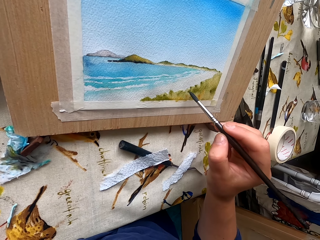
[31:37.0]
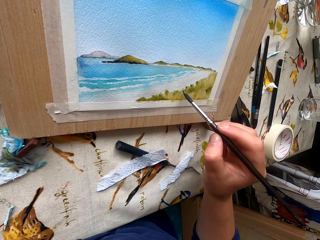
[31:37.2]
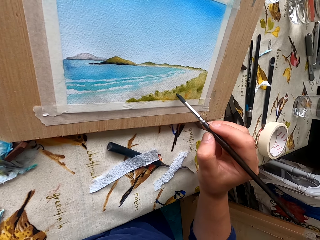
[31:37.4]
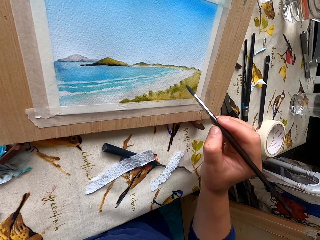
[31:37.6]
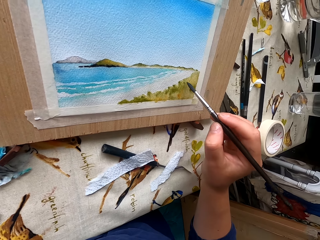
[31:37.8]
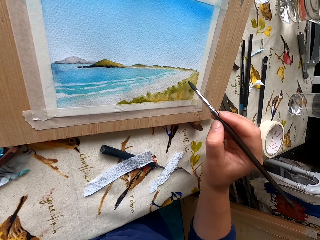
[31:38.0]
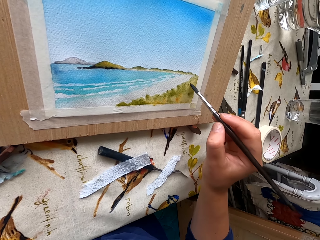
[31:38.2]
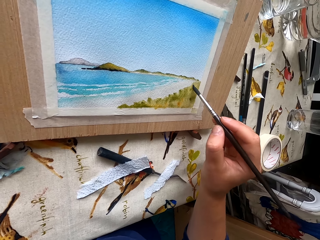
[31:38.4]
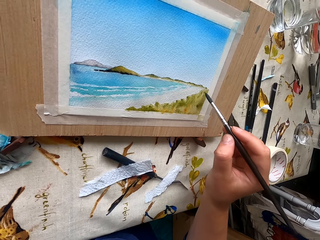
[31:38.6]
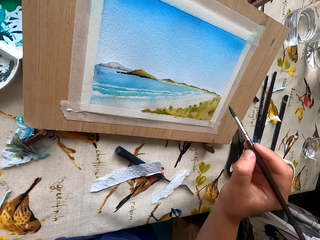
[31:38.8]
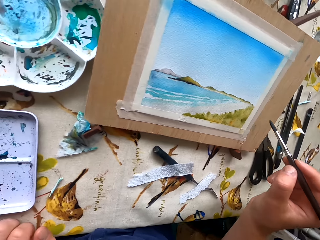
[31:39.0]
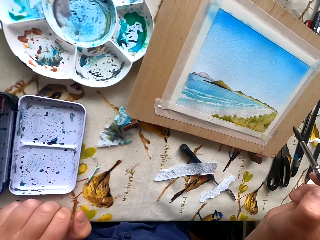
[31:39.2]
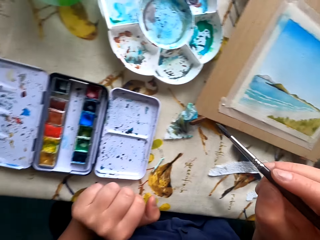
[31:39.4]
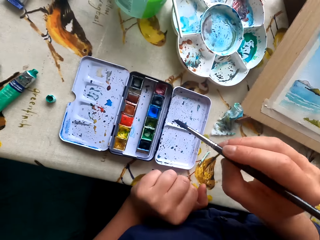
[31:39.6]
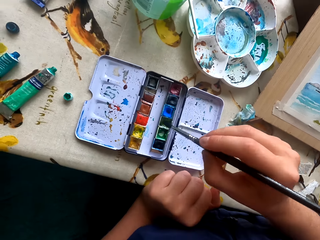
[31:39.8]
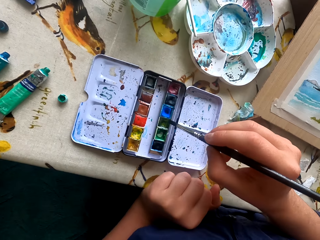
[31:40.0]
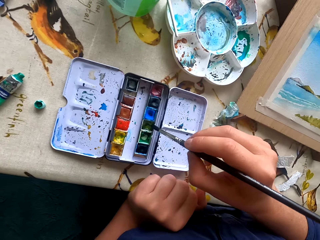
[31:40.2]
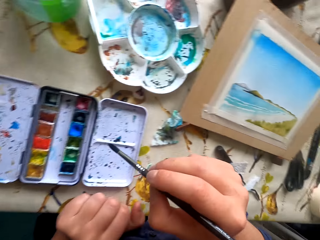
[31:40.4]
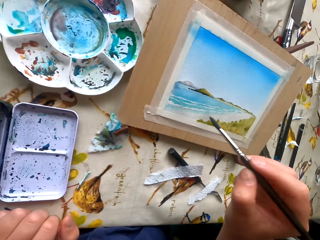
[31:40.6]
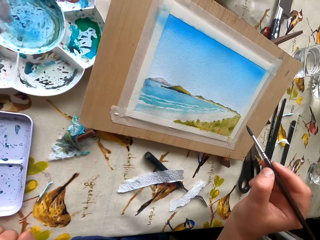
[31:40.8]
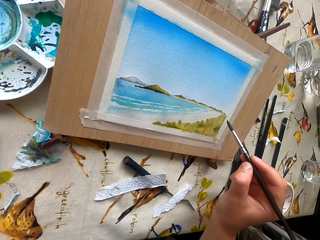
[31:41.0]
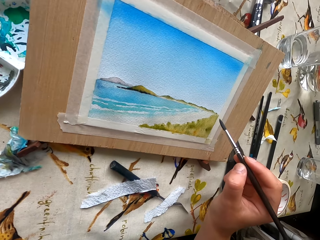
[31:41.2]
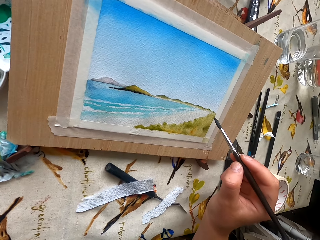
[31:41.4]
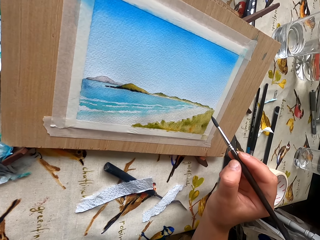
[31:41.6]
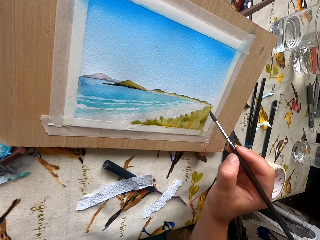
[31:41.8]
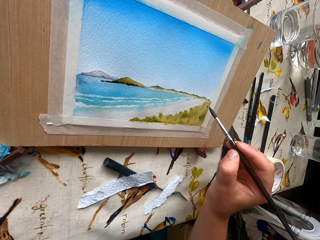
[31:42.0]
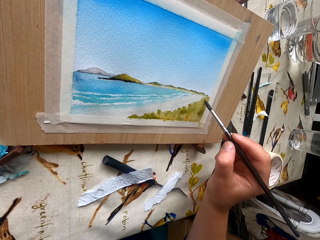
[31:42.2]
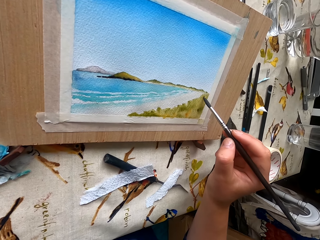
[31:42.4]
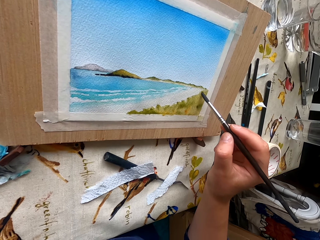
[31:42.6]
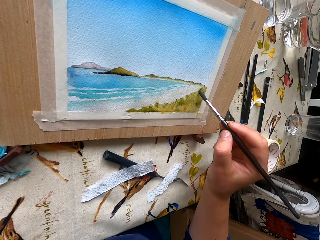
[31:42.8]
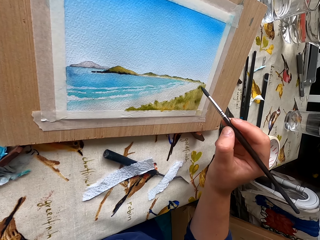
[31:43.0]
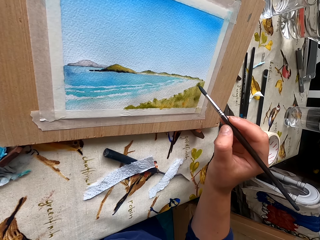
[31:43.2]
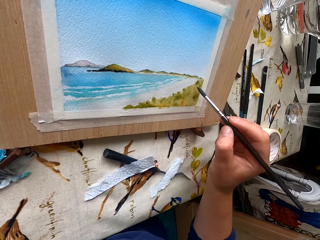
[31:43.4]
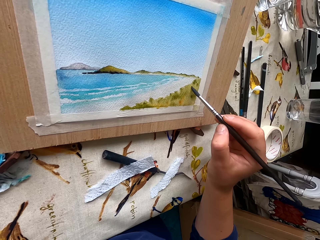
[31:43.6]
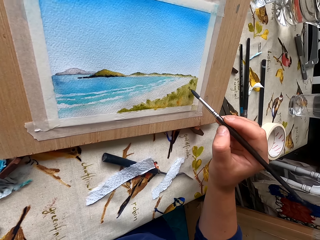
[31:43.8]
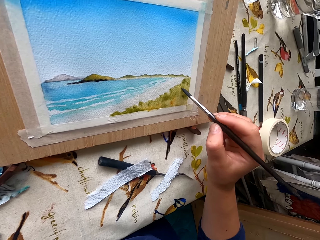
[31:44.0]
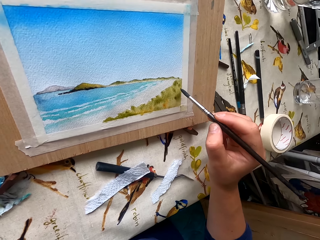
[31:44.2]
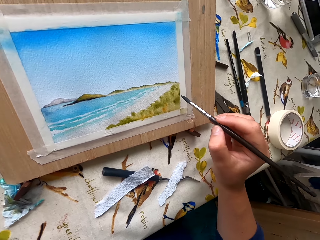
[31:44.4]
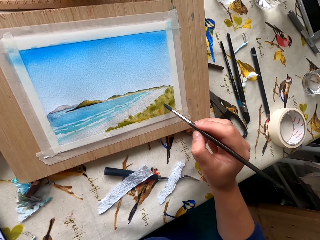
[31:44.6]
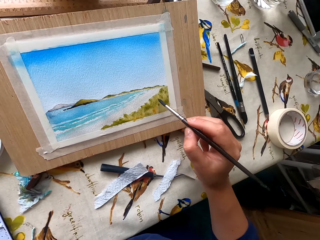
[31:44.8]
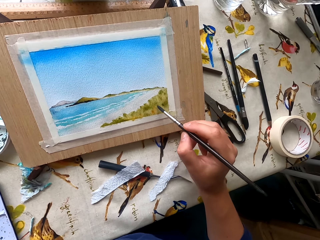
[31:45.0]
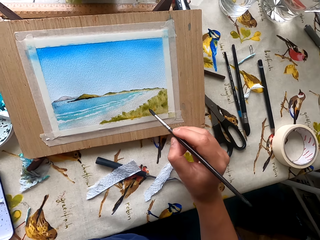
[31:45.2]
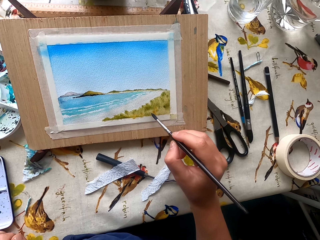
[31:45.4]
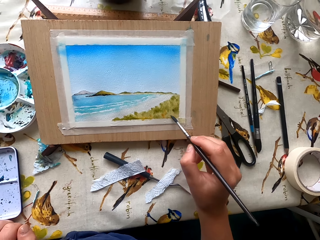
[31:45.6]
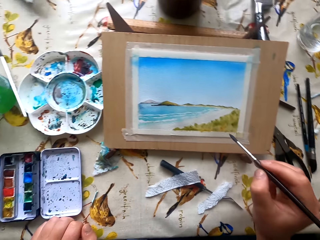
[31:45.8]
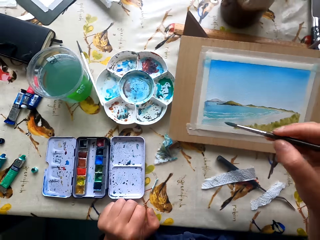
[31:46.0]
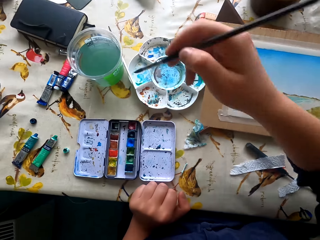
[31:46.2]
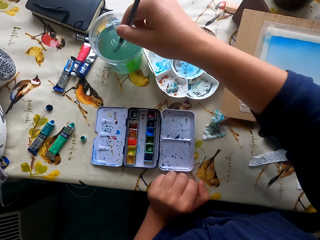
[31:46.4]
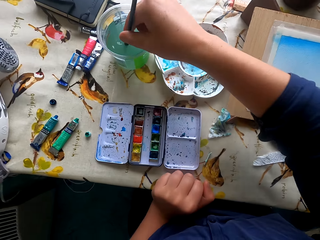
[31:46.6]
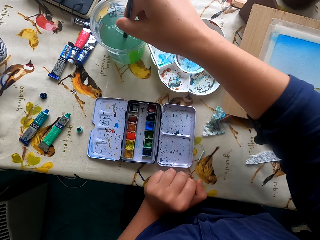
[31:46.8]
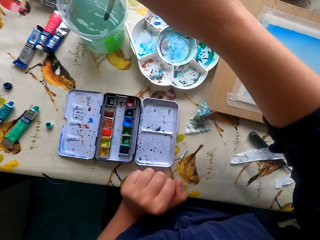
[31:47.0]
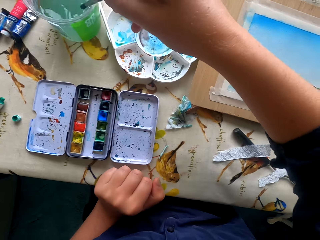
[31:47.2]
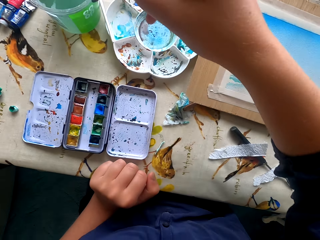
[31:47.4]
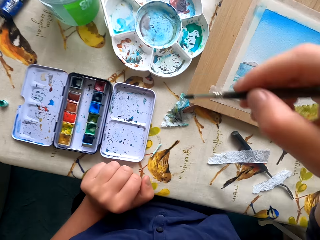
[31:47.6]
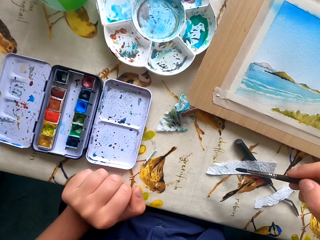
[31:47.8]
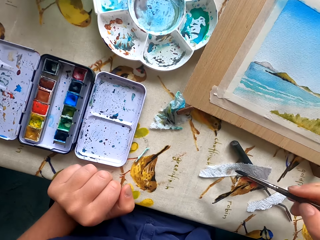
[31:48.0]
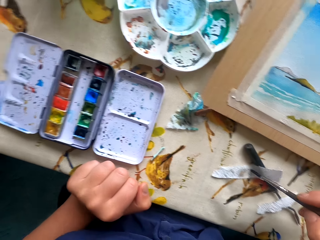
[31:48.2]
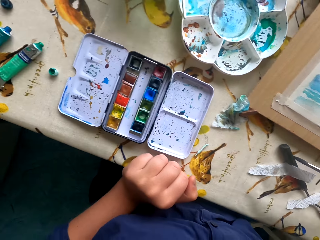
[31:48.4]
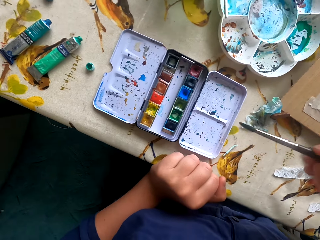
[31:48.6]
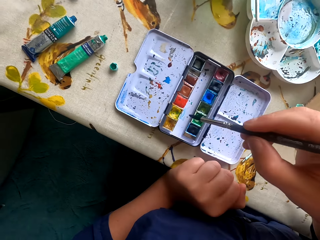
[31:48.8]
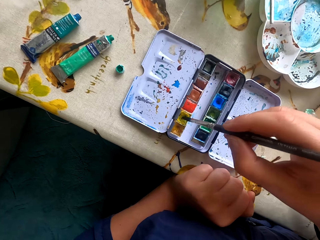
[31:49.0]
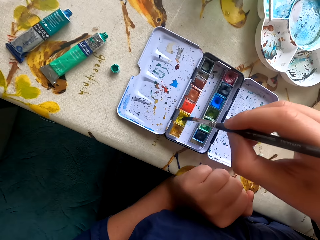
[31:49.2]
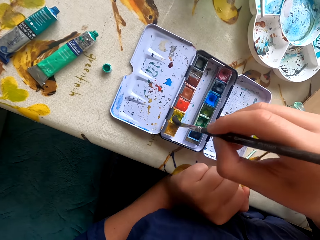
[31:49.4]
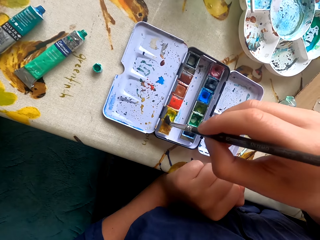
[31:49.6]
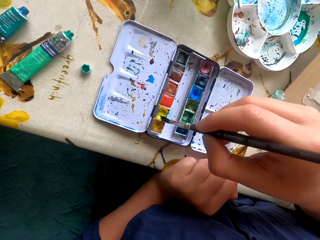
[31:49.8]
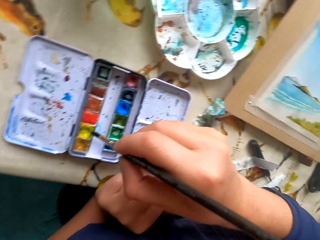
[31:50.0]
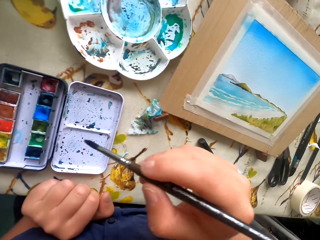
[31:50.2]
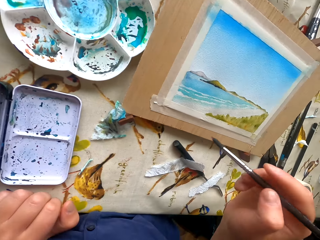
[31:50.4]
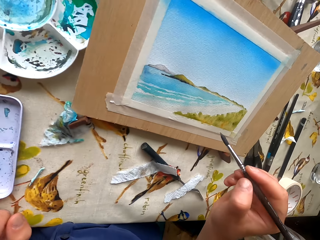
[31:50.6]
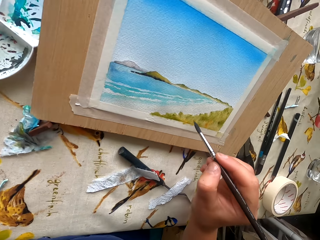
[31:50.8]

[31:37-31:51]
The camera wearer rubs the pen brush in the ink container. They dip the paint marker in the color. They paint the picture with the pen brush. They dip the pen brush or painting brush in the tin with water. They hit the painting brush on the paper. They wipe the pen brush with a paper. They scoop the colors with the painting brush. They rub the pen brush in the ink container.

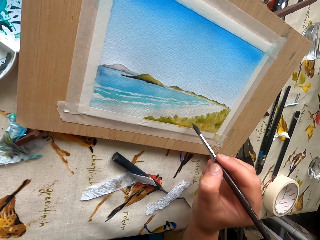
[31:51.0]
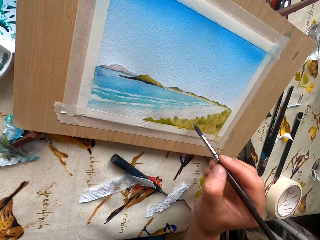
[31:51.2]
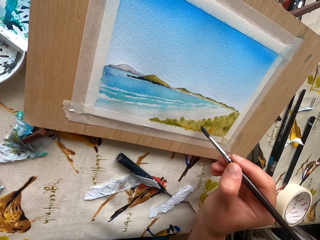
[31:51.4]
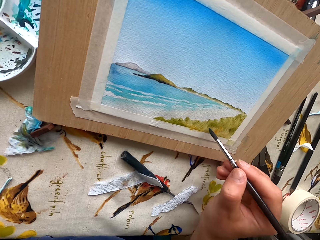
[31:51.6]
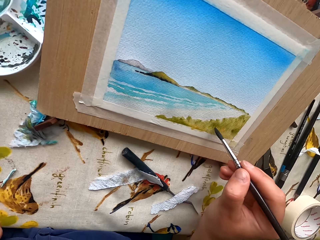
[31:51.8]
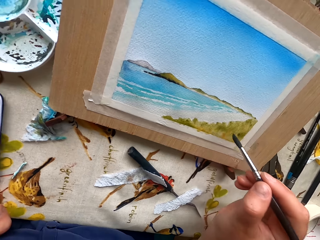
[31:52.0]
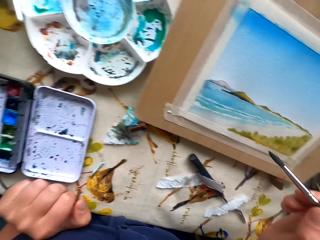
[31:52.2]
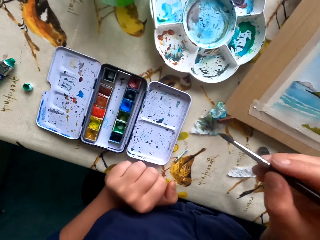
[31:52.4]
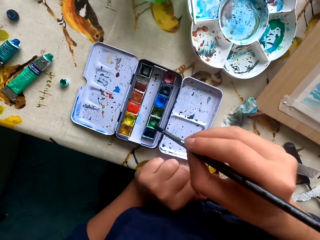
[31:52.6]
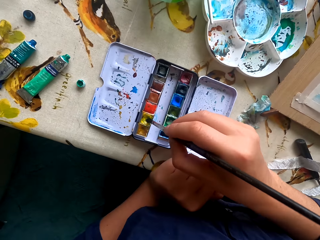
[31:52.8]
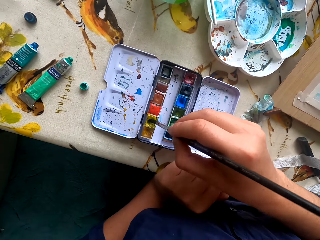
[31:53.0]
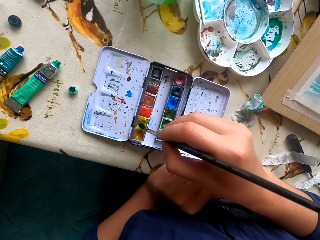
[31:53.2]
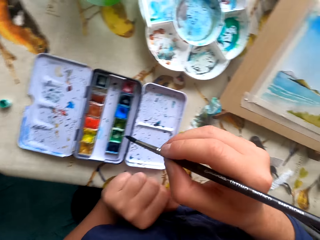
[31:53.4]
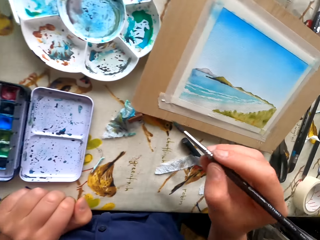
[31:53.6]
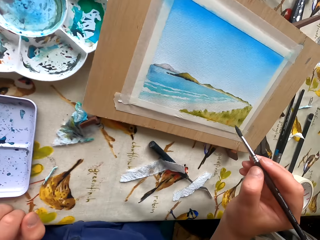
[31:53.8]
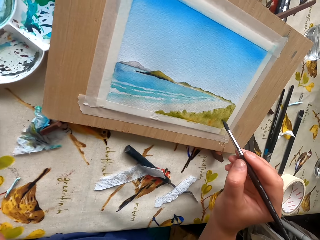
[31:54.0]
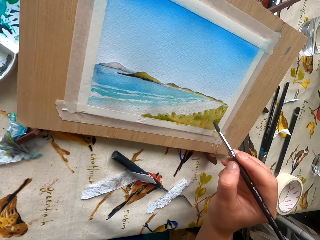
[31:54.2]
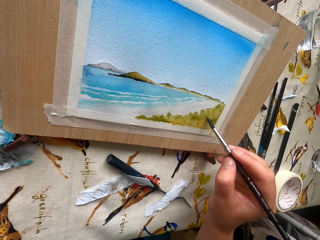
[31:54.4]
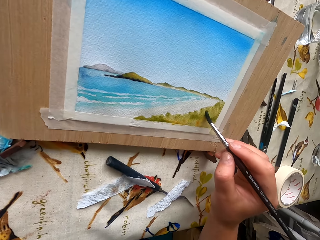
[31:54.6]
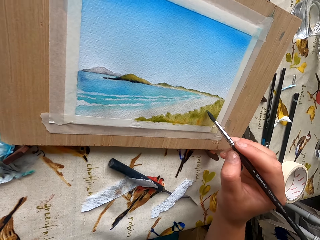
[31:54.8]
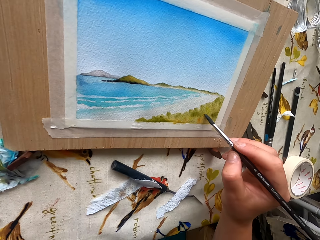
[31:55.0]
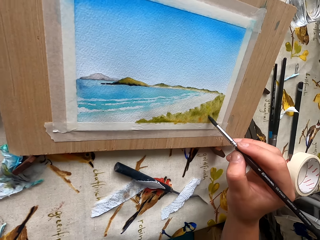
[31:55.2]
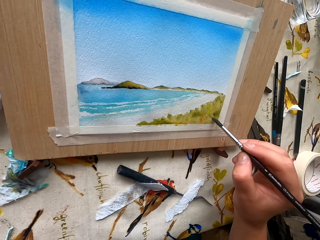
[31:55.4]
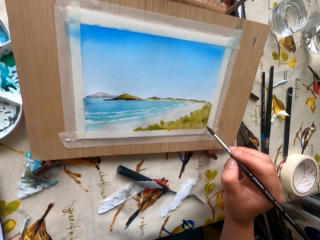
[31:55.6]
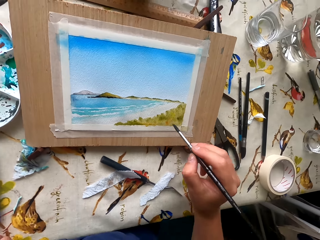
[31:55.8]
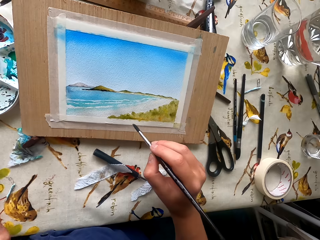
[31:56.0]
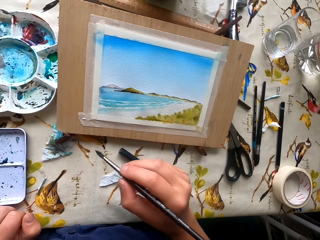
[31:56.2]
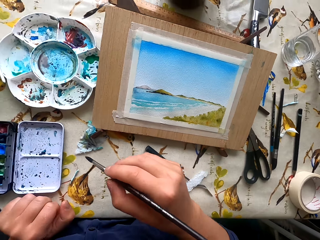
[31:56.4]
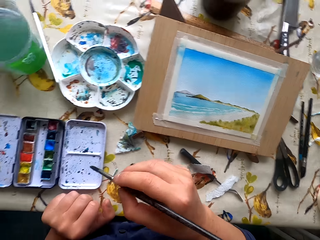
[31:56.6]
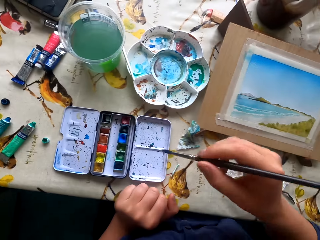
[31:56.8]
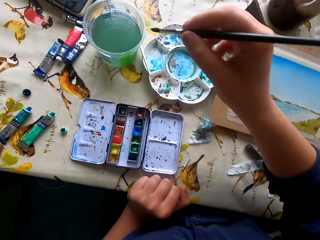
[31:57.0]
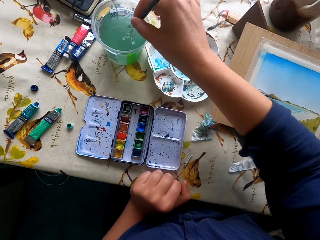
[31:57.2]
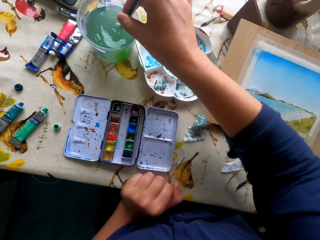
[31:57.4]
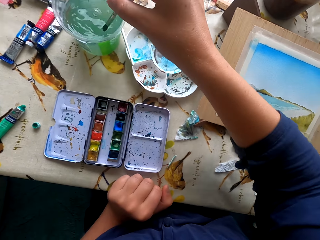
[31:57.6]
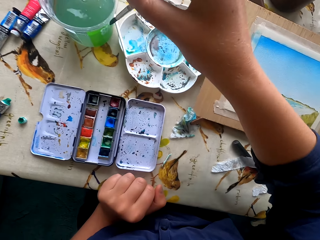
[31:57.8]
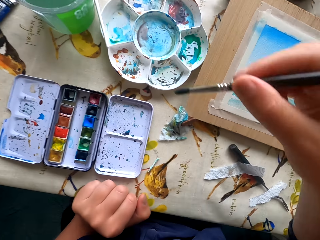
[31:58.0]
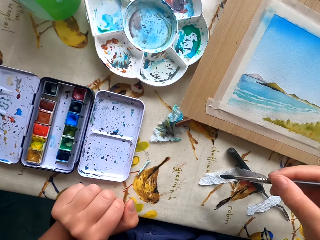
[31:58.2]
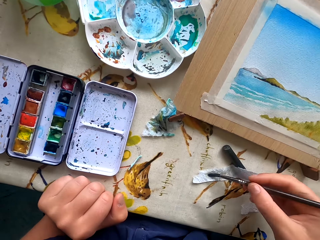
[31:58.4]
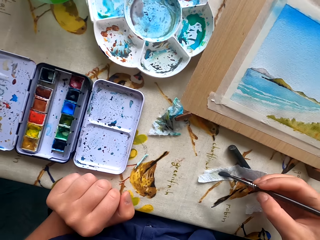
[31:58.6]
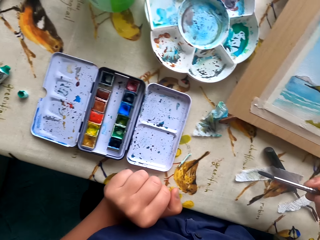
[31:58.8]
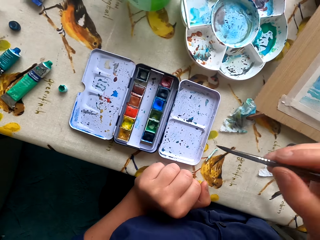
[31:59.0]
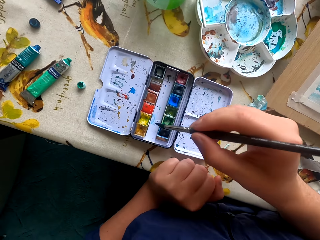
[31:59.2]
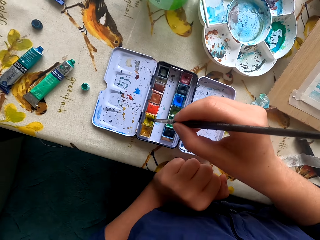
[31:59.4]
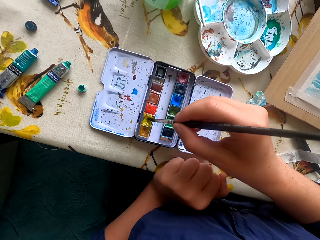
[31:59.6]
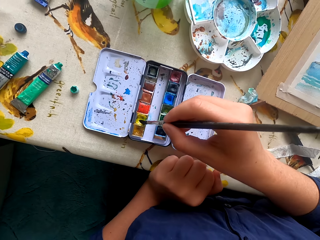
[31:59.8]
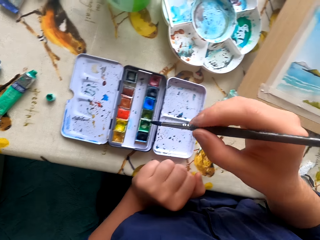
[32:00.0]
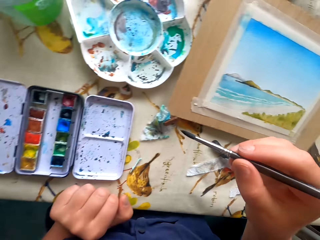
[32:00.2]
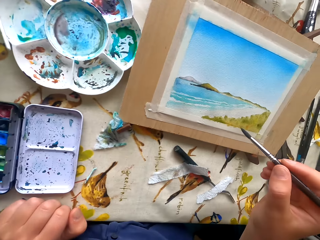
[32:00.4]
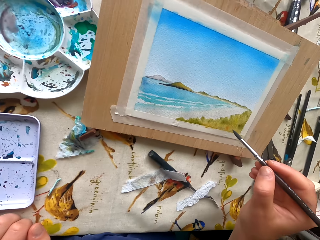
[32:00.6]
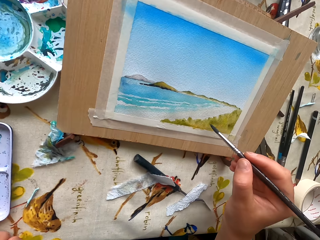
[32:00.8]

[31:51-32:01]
The camera wearer paints a picture with the pen brush or painting brush. They scoop the colors with the painting brush. They rub the pen brush in the ink container. They paint the picture with the pen brush. They dip the pen brush in the tin with water. They wipe the pen brush with a paper. They hit the painting brush on the paper. They rub the pen brush in the ink container. They scoop the colors with the painting brush.
